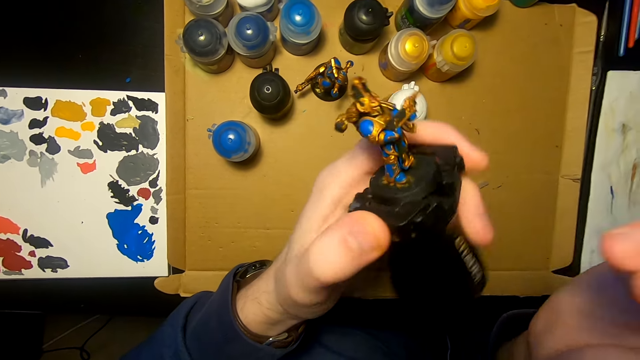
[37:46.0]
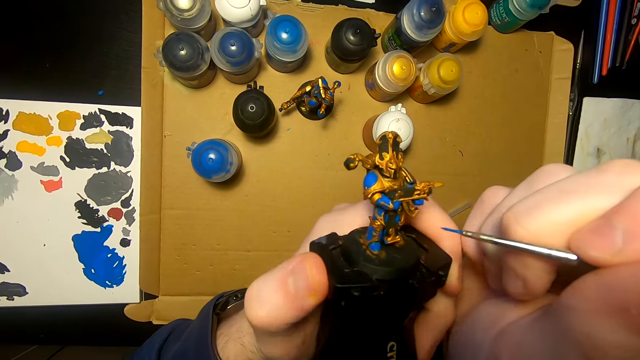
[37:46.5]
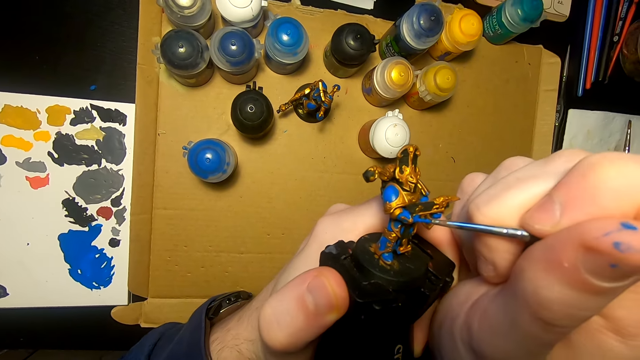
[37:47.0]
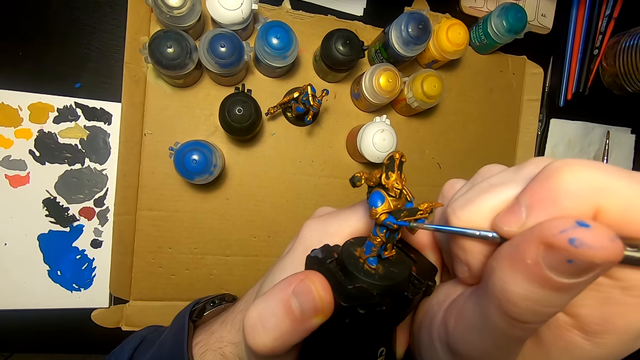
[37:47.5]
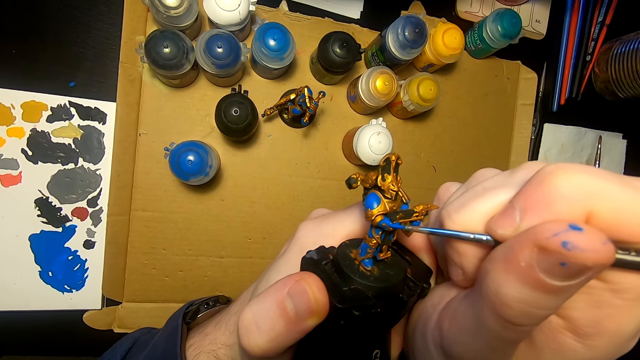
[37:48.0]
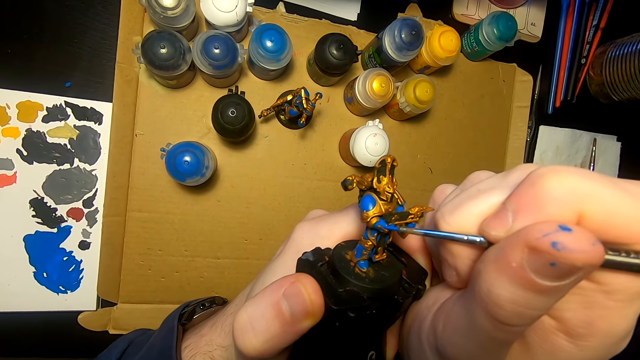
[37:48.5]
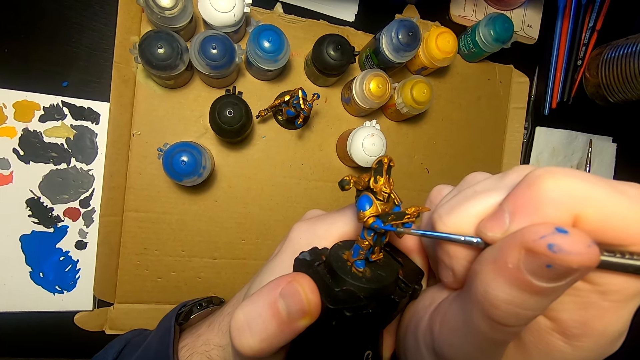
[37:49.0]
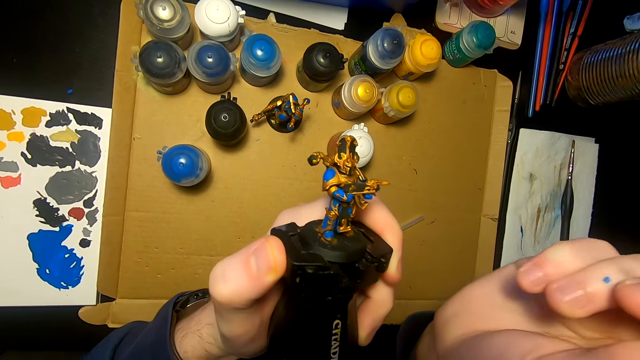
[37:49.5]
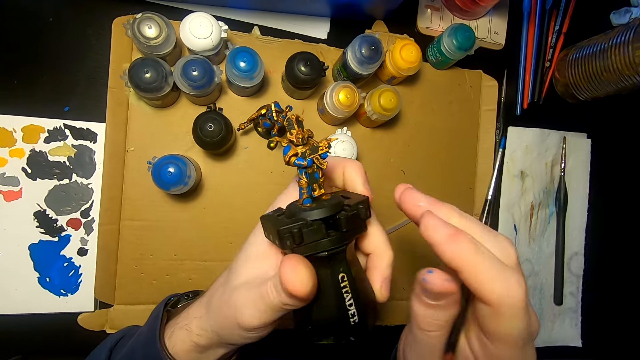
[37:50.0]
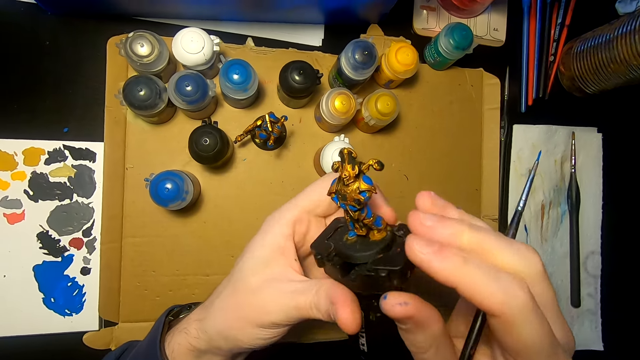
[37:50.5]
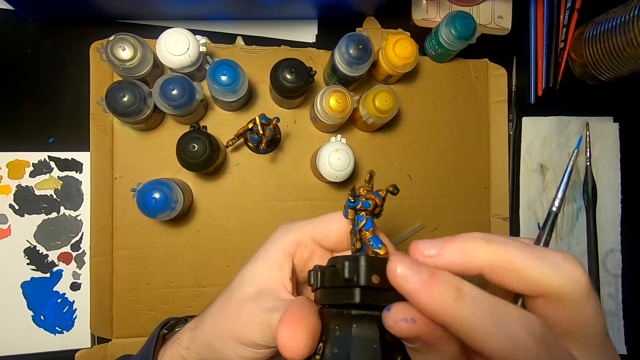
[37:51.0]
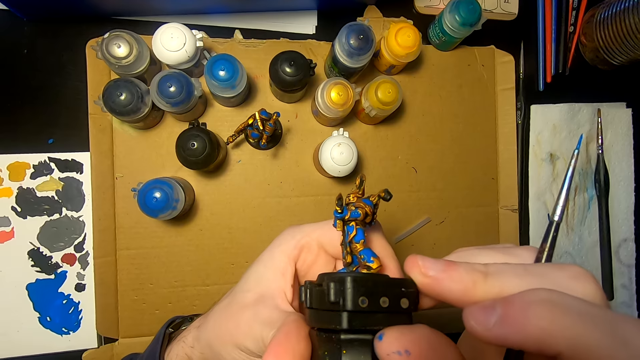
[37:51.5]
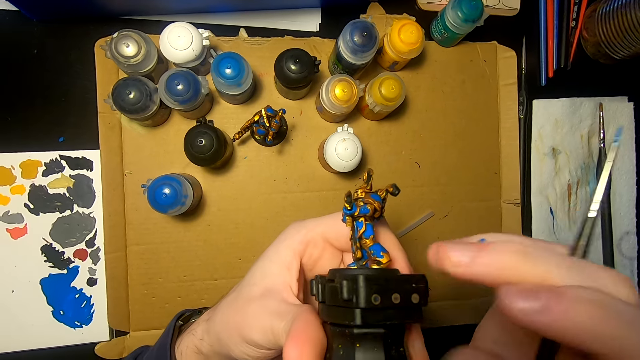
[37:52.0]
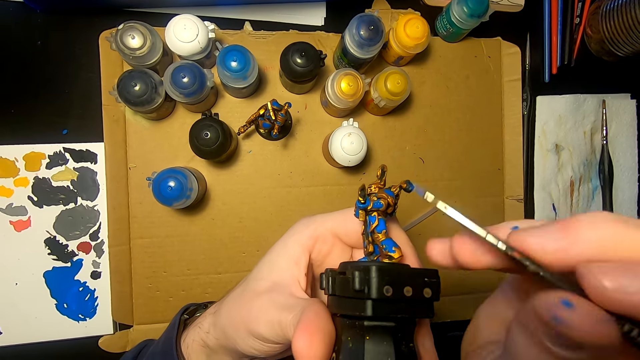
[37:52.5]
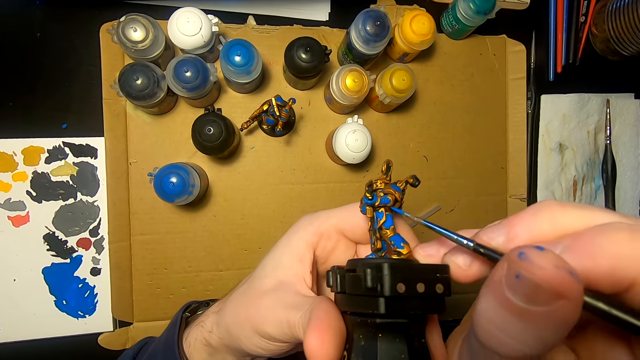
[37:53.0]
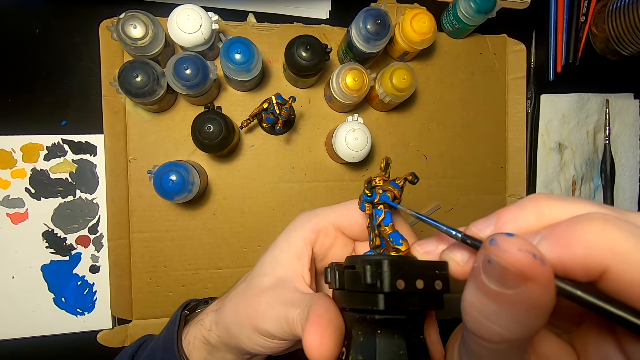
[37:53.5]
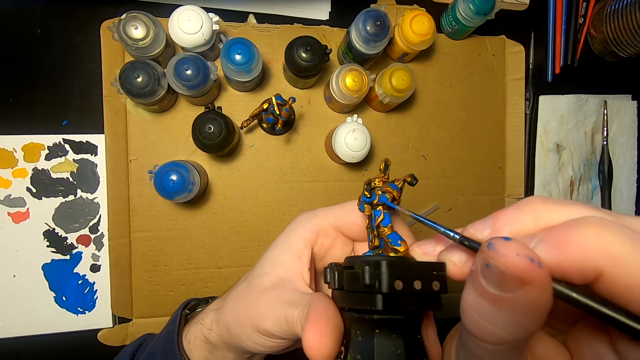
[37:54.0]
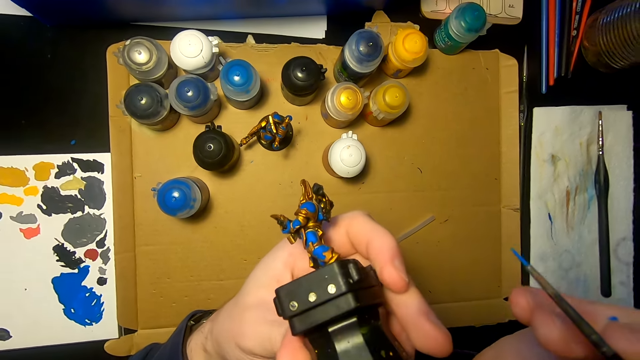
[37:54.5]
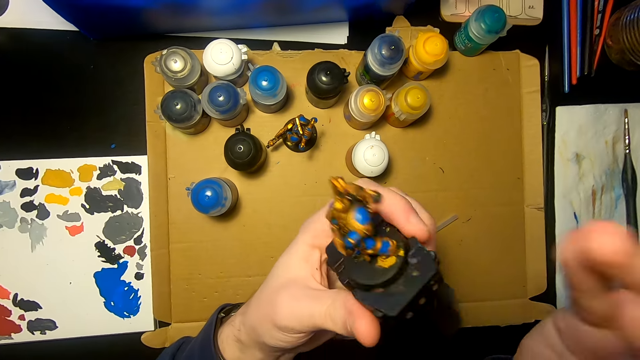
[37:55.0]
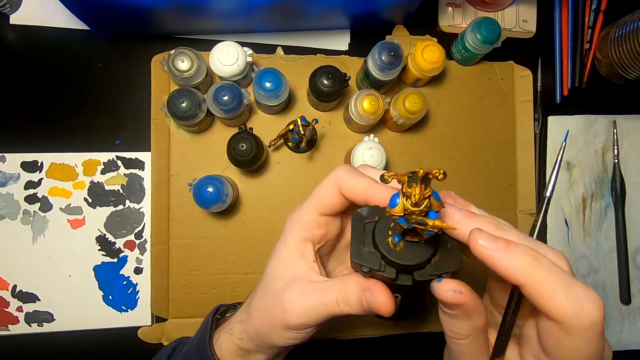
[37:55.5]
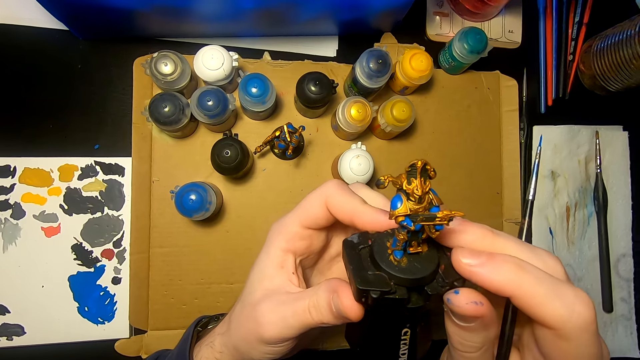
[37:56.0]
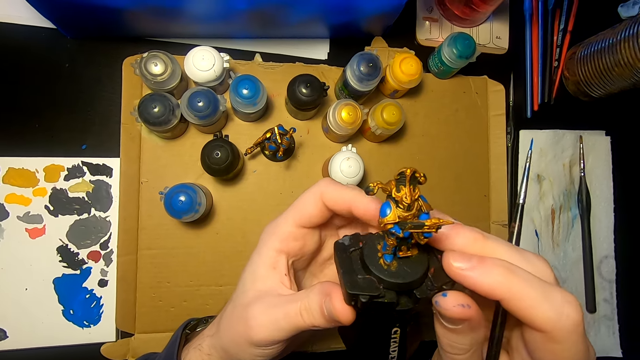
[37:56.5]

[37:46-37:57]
The camera wearer lifts the right hand. They turn the sculpture. They paint the sculpture with a pen brush. They lift the pen brush. They move the sculpture. They look at the sculpture. They lift the pen brush. They paint the sculpture with the pen brush. They move both hands. They look at the sculpture.

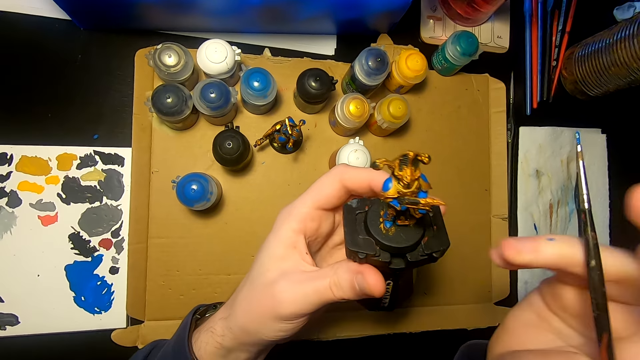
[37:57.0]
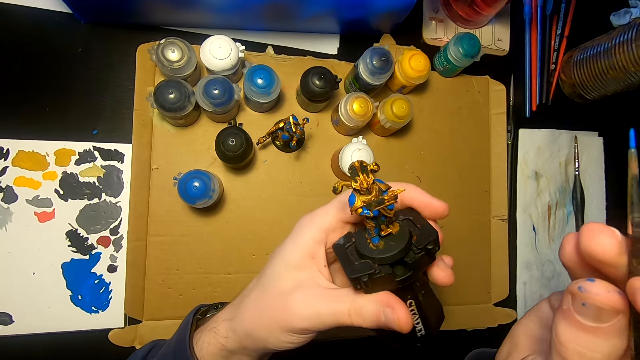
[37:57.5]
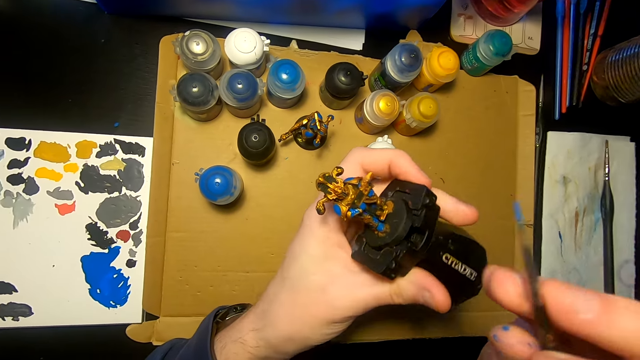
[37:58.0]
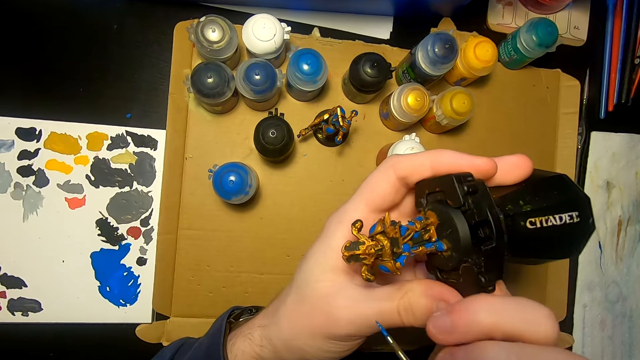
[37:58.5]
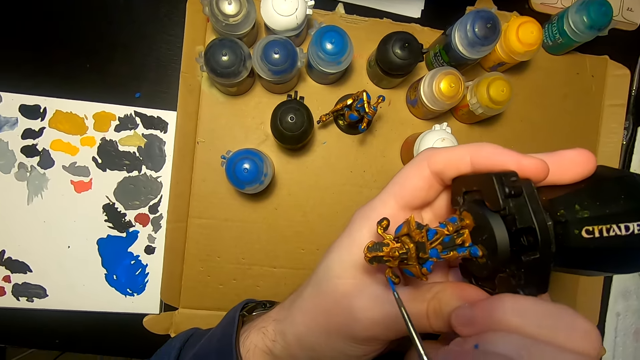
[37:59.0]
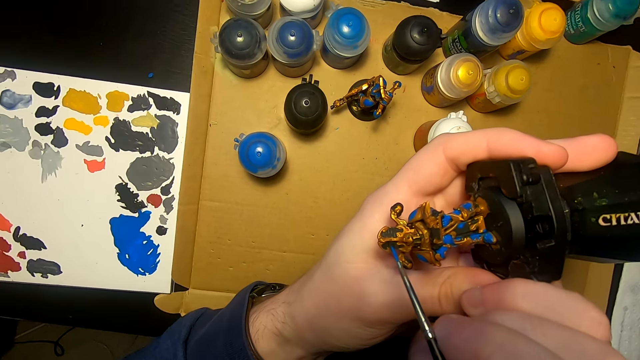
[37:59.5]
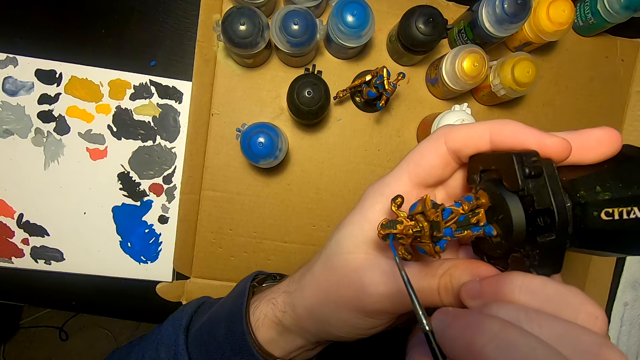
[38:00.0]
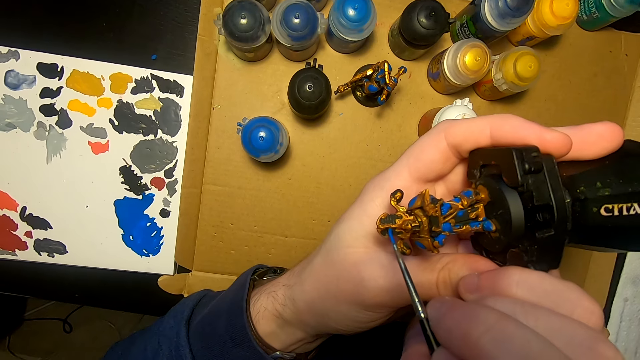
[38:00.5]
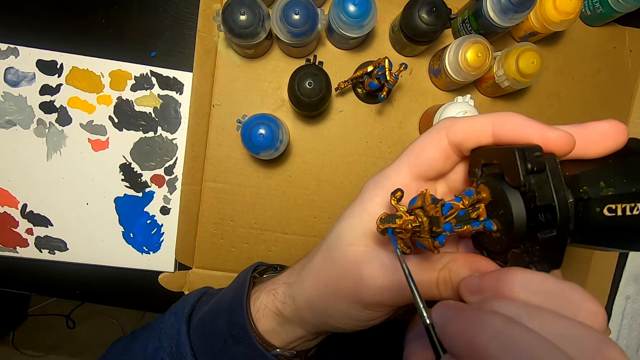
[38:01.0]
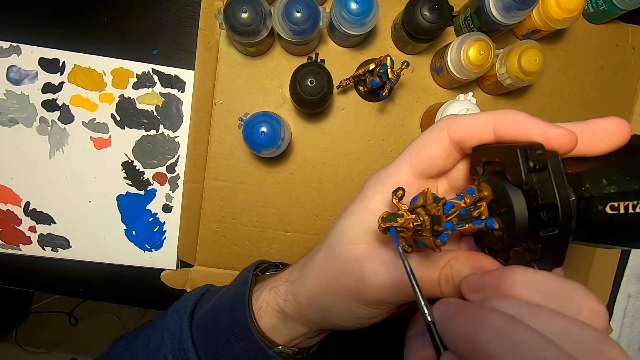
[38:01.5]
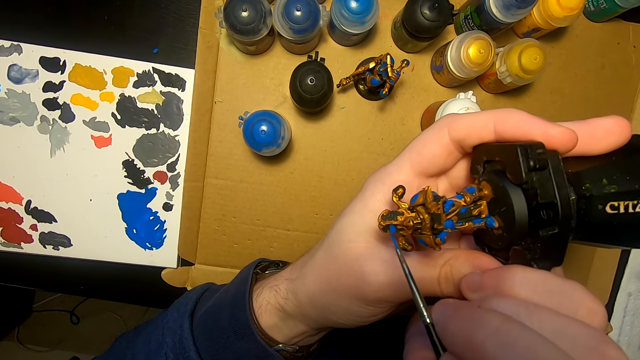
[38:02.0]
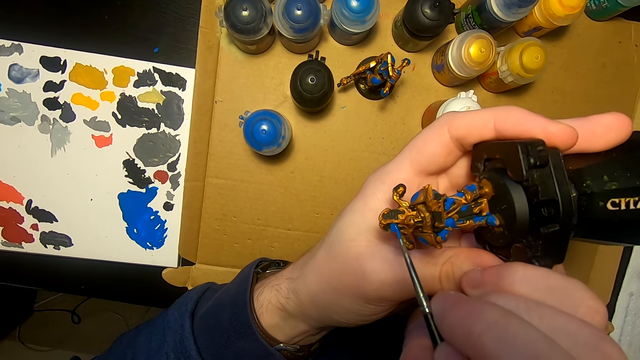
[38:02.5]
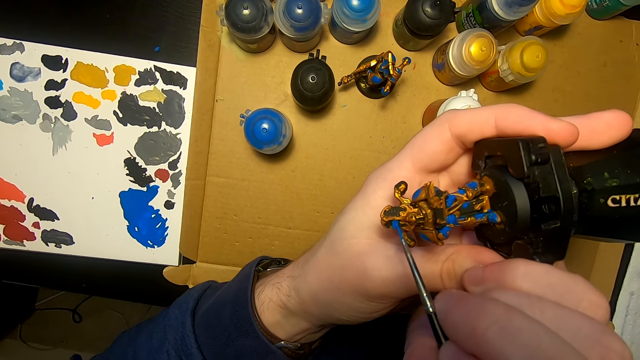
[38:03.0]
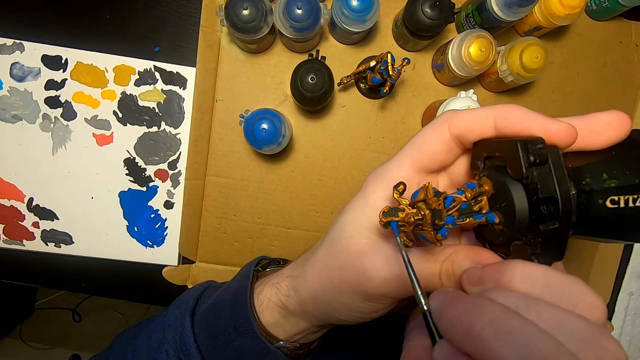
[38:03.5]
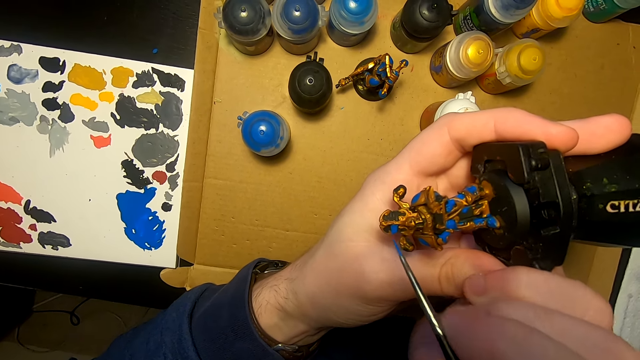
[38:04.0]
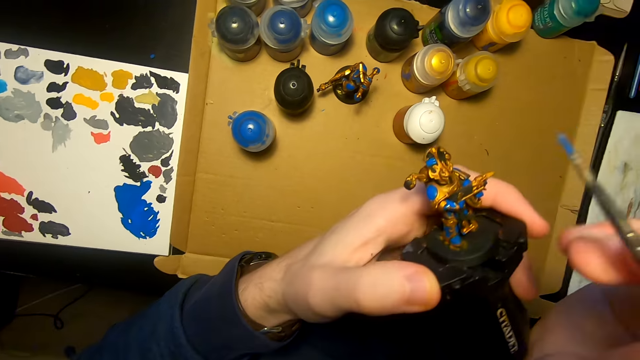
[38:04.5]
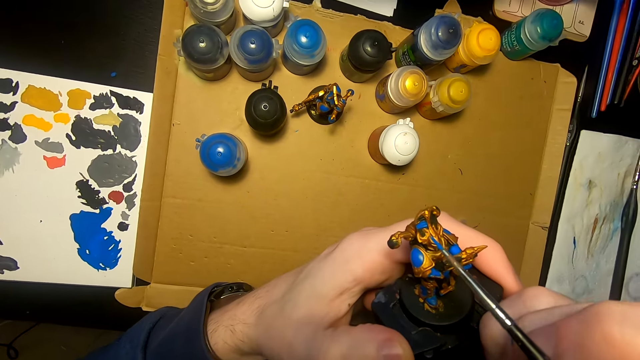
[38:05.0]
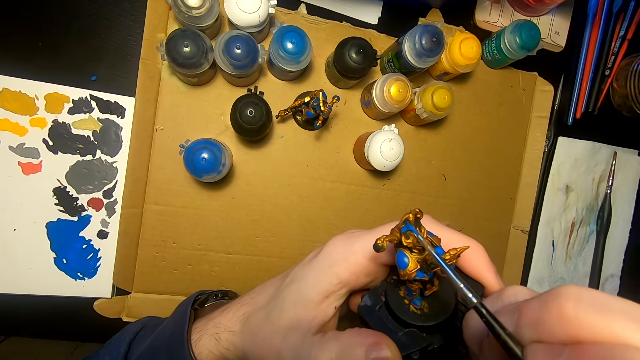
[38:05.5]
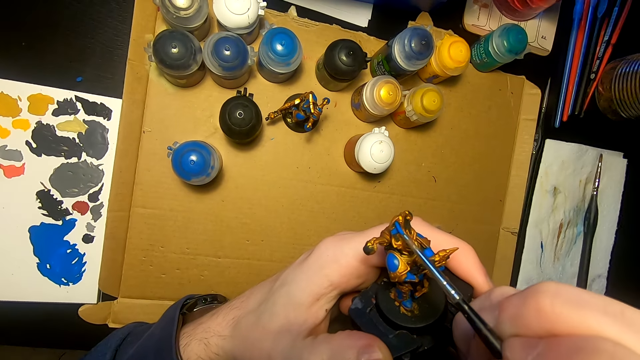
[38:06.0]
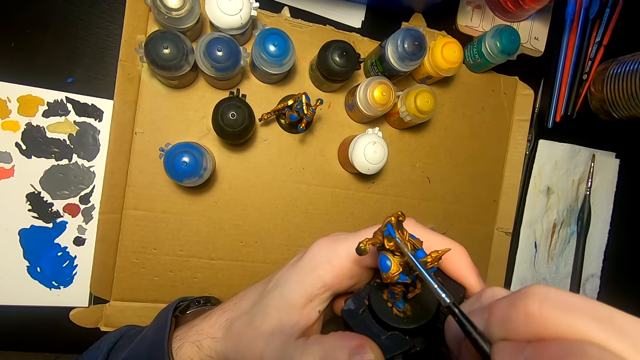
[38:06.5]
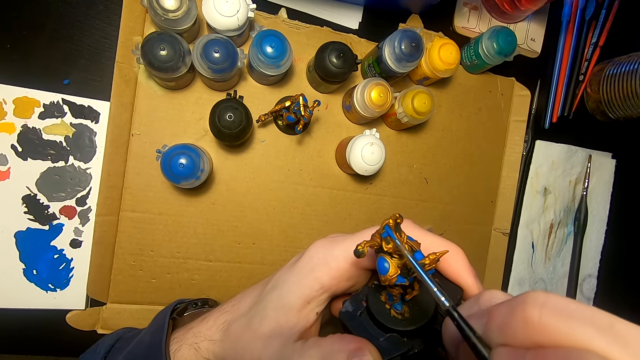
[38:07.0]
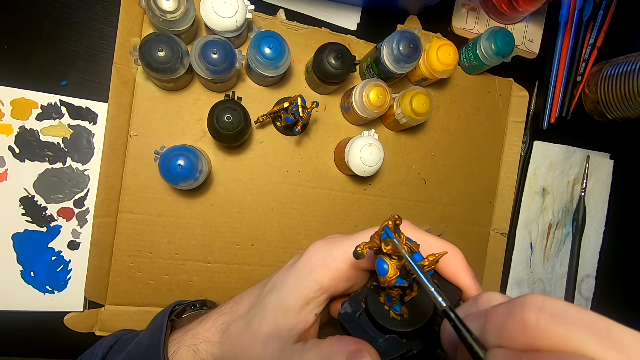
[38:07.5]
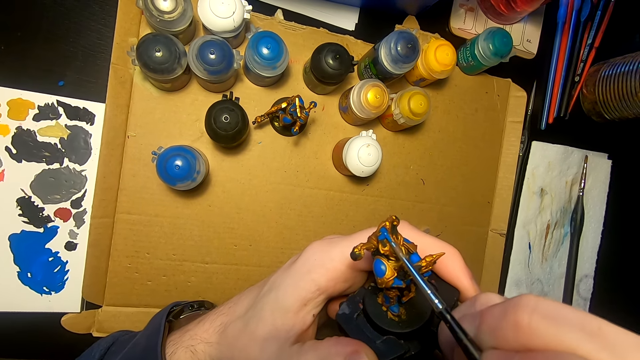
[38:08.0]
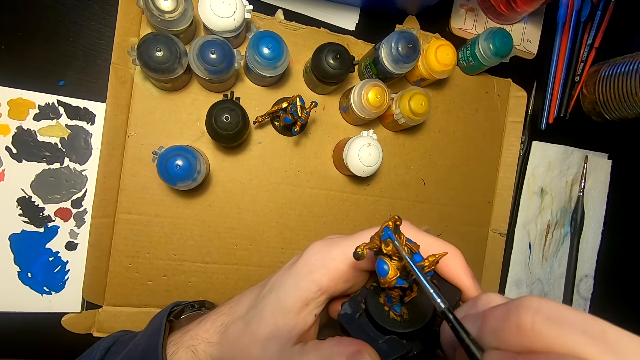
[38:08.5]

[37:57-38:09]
The camera wearer lifts the pen brush. They look at the sculpture. They paint the sculpture with the pen brush. They lift the right hand. They lift the sculpture. They paint the sculpture with the pen brush.
